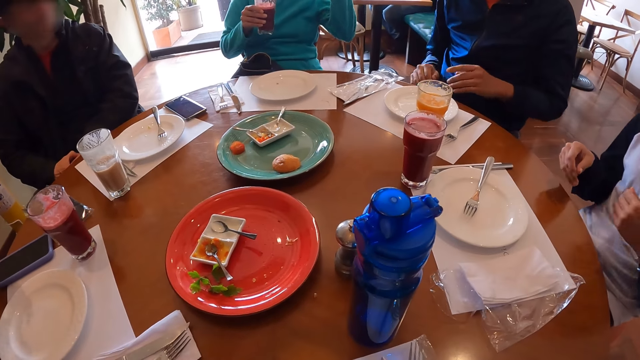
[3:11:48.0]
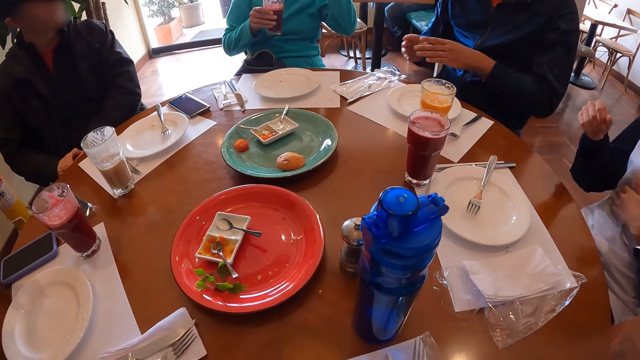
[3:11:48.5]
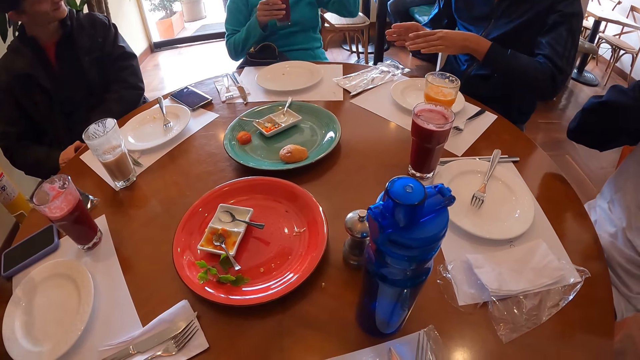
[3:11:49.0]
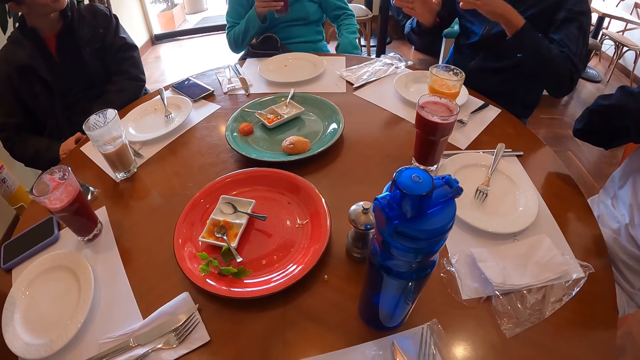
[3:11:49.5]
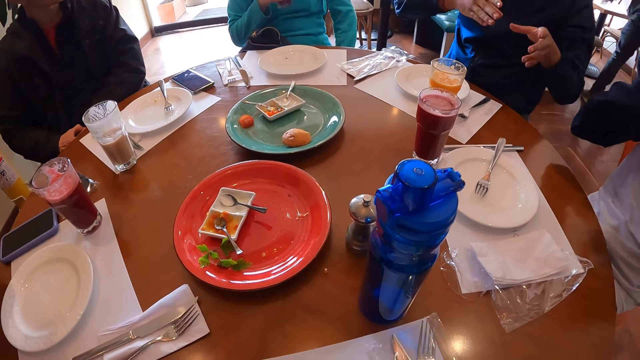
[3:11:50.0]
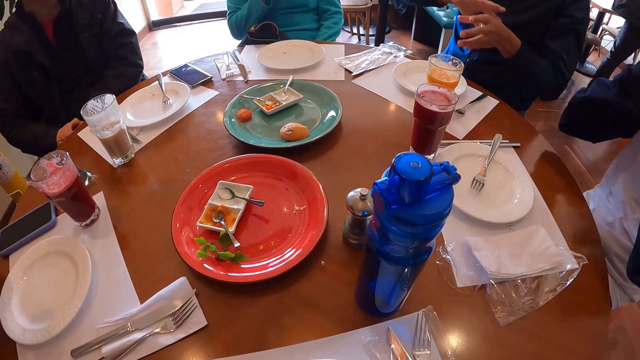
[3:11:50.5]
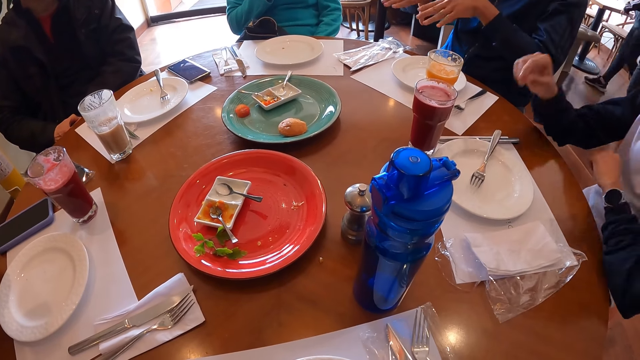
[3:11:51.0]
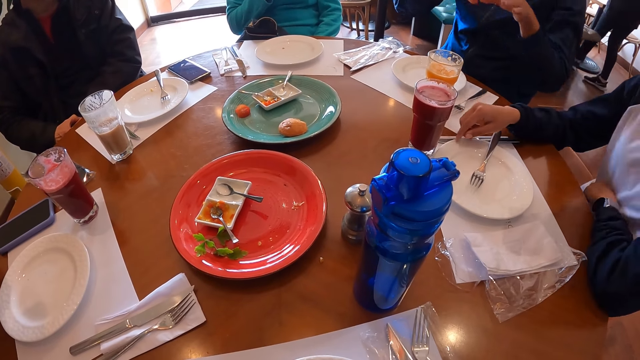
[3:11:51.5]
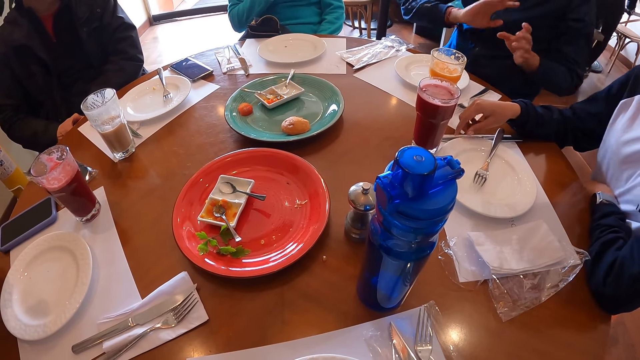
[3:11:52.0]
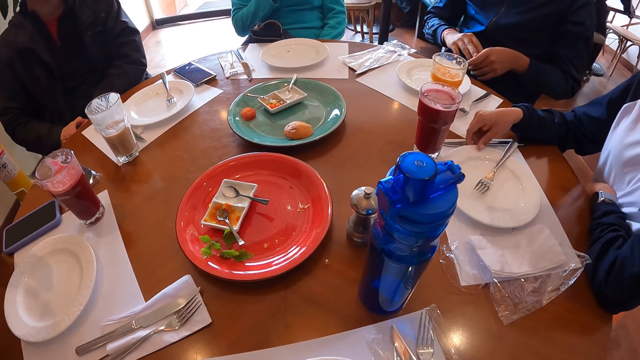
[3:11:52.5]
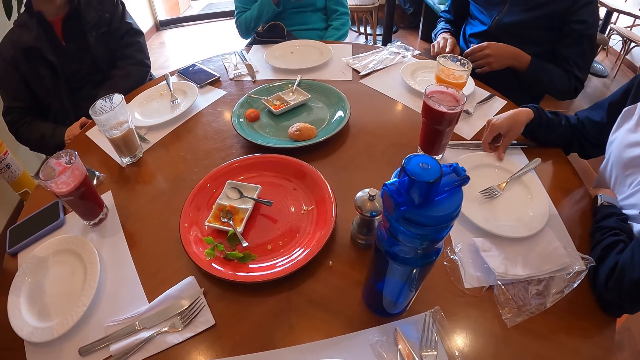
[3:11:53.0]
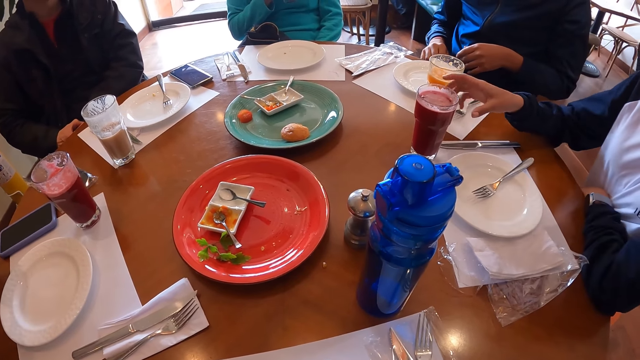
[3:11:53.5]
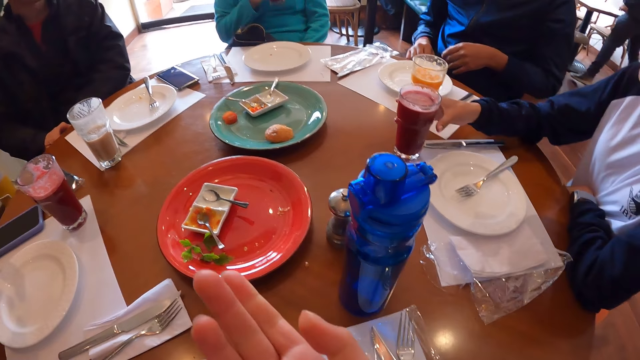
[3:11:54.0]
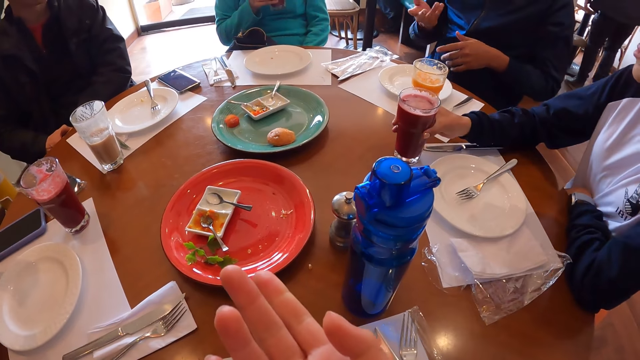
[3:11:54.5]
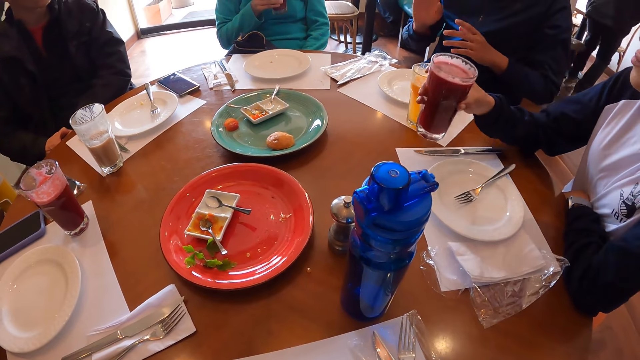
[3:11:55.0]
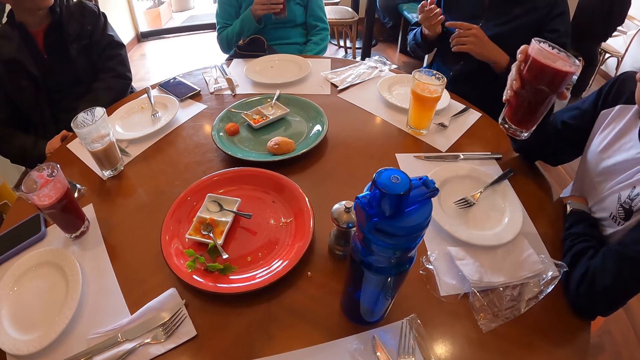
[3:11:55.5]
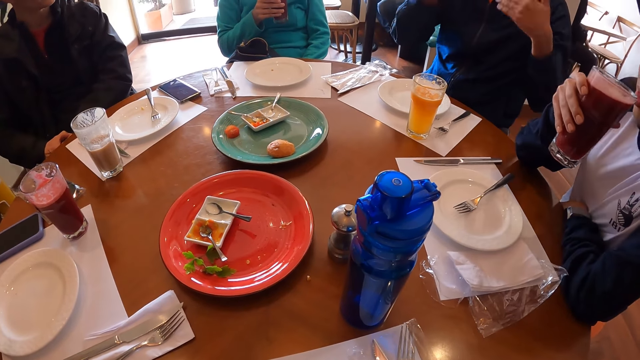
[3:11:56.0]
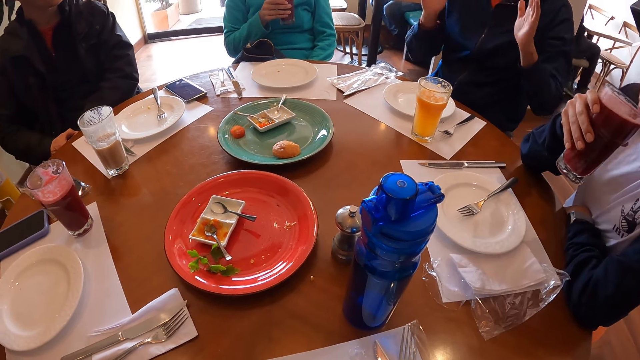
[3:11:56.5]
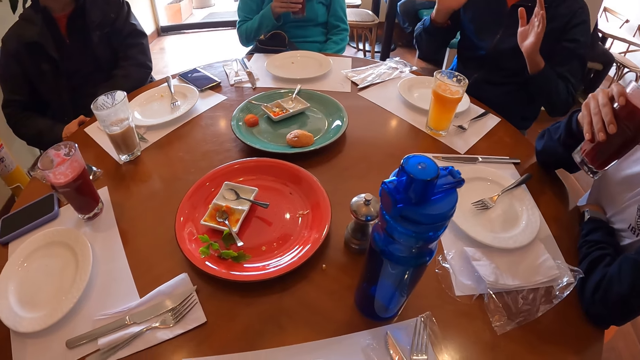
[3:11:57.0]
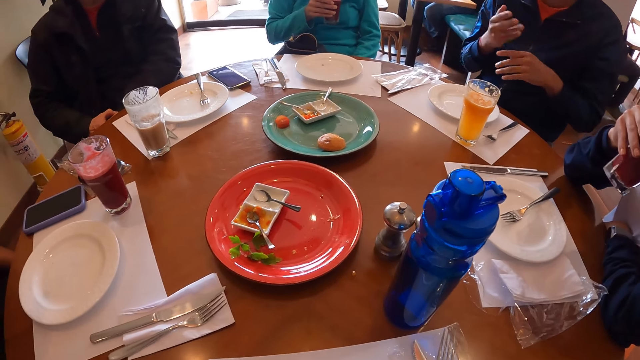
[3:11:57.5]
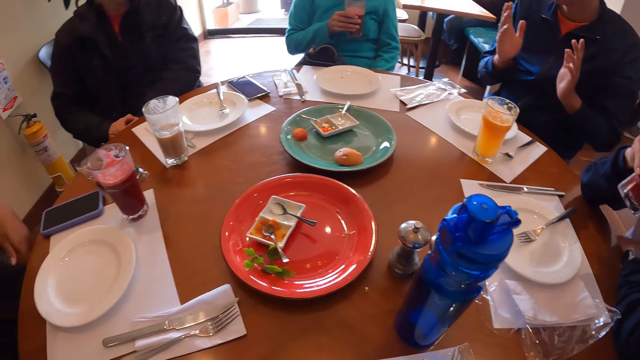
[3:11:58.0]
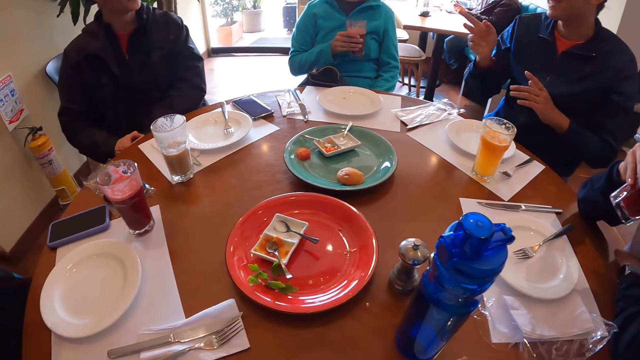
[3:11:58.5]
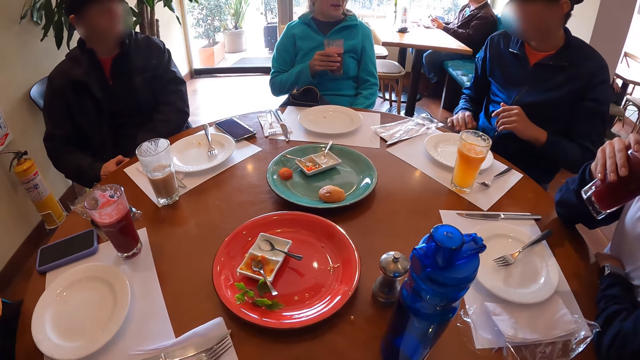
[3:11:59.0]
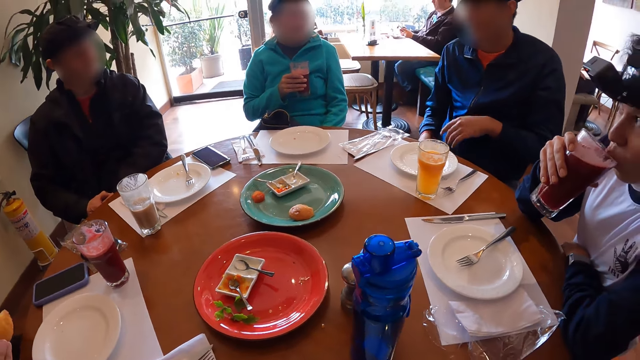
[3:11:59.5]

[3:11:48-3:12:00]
A woman moves a hand. Another woman places her hands on the table, shifts the plate on the table mat on the table with her right hand, and picks up a glass of juice from the table mat on the table with her right hand. The camera wearer uses gestures. A man uses gestures. The camera wearer looks around. The other woman drinks juice from the glass of juice in her right hand.

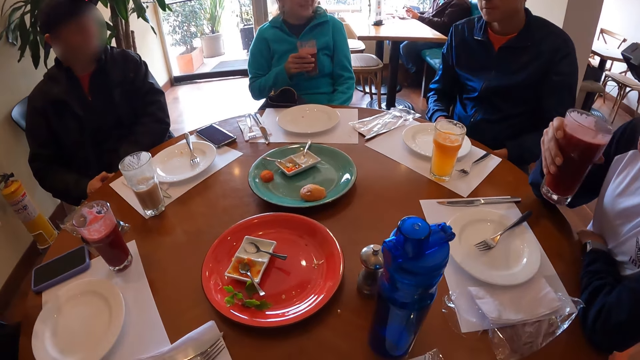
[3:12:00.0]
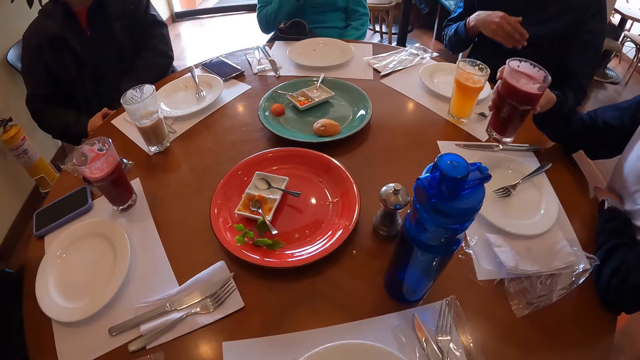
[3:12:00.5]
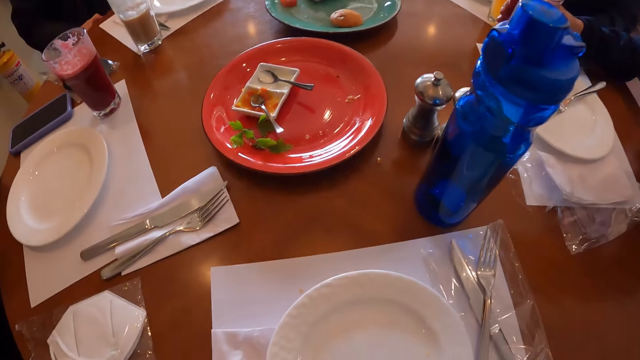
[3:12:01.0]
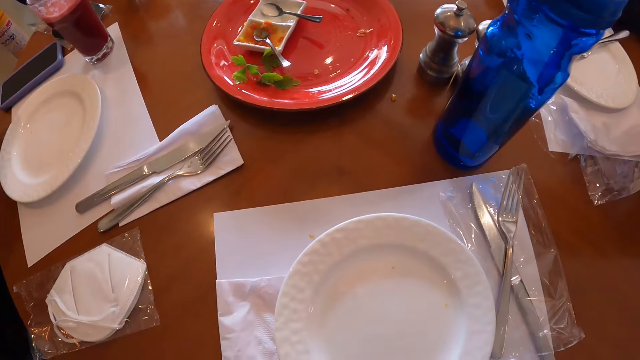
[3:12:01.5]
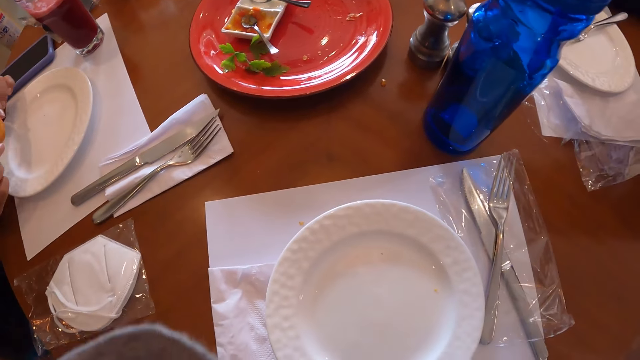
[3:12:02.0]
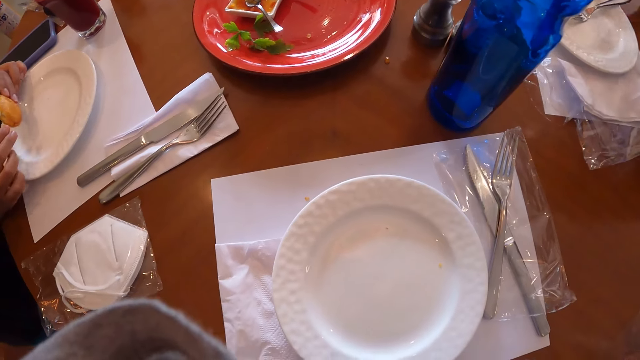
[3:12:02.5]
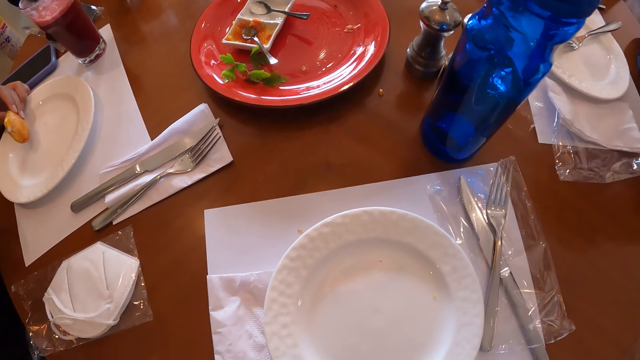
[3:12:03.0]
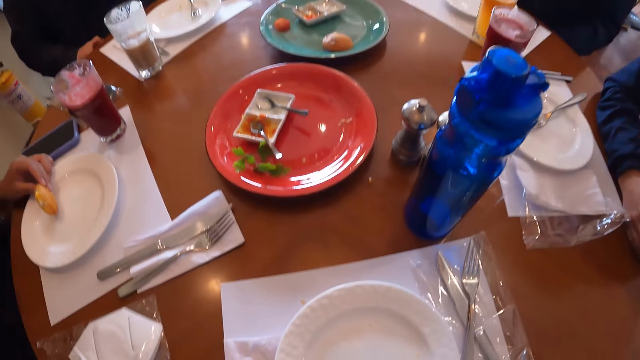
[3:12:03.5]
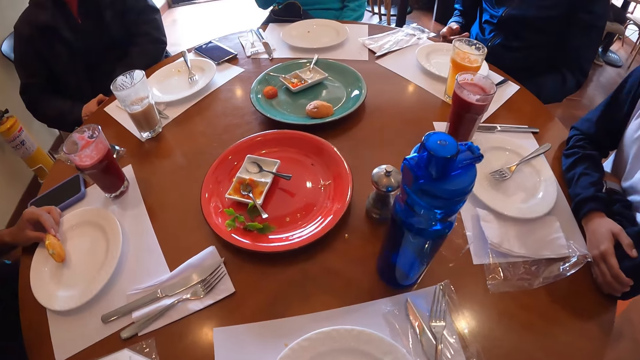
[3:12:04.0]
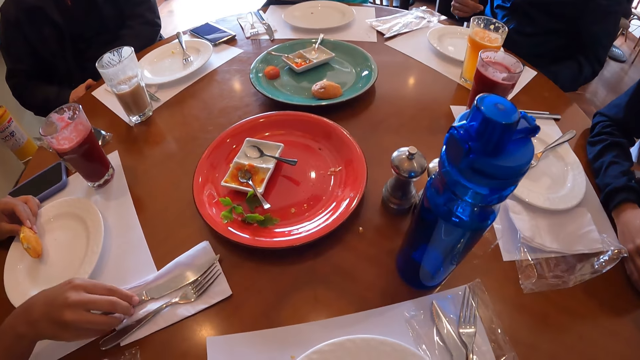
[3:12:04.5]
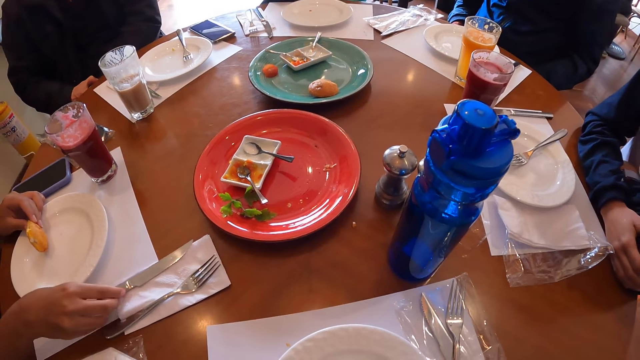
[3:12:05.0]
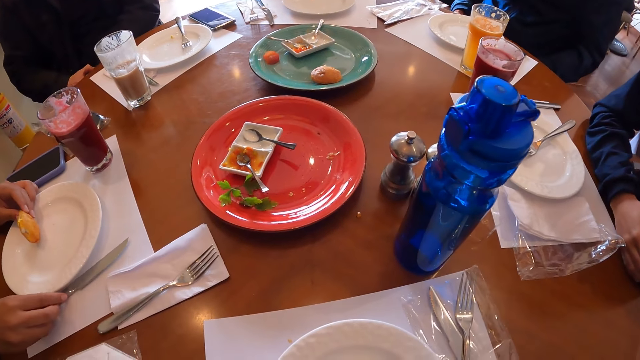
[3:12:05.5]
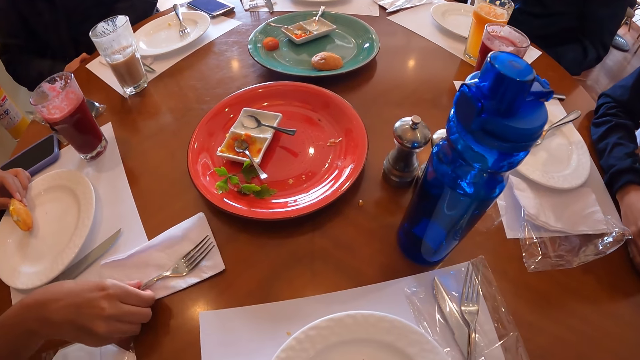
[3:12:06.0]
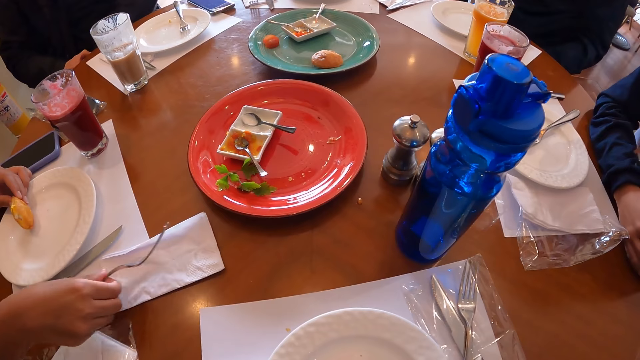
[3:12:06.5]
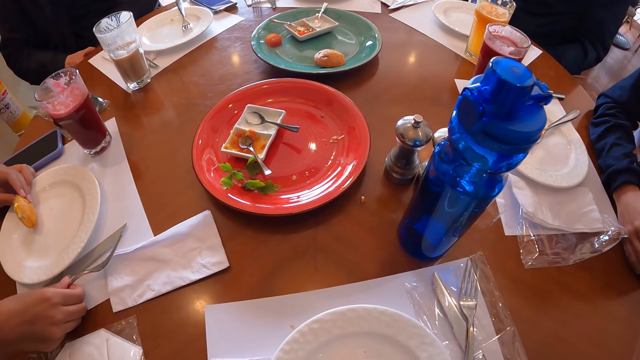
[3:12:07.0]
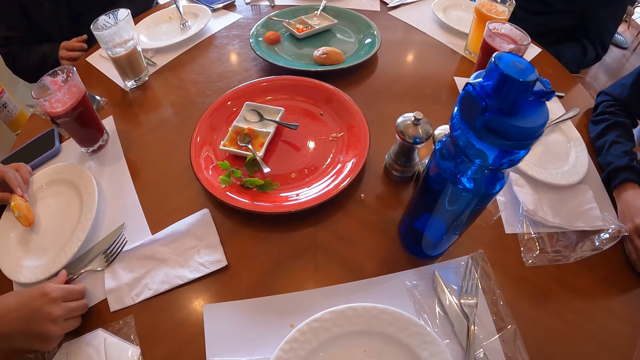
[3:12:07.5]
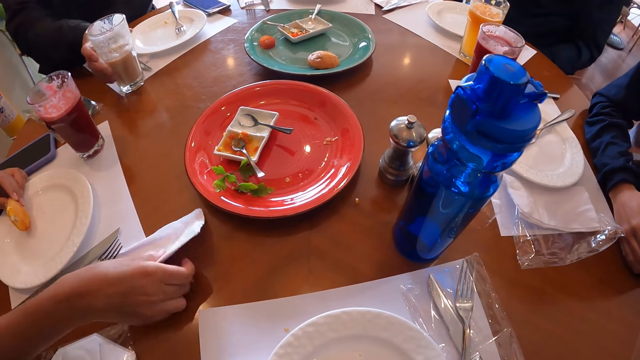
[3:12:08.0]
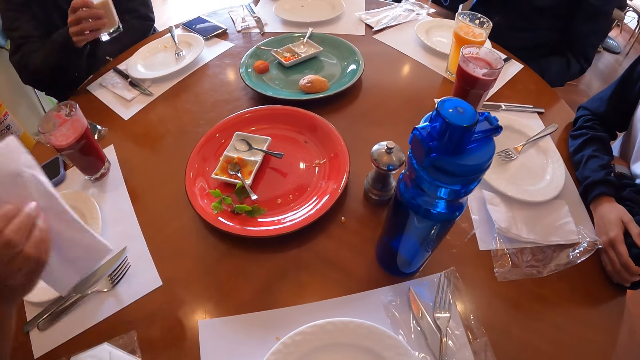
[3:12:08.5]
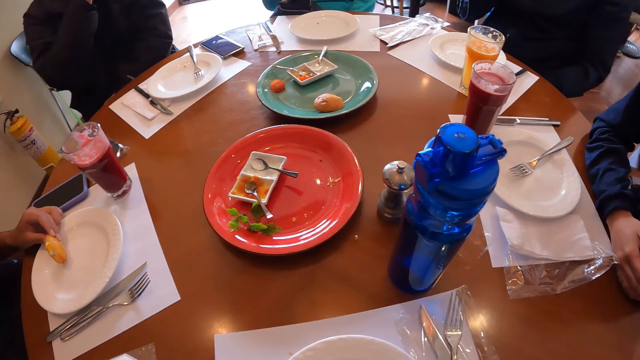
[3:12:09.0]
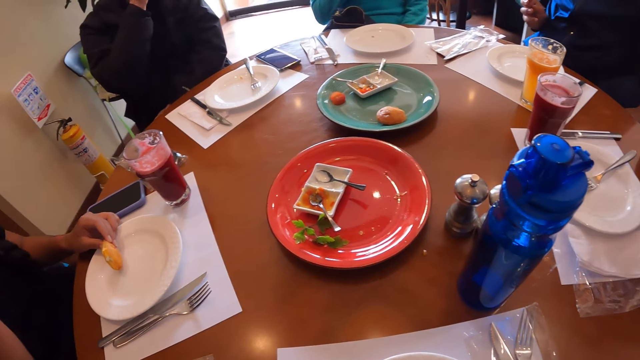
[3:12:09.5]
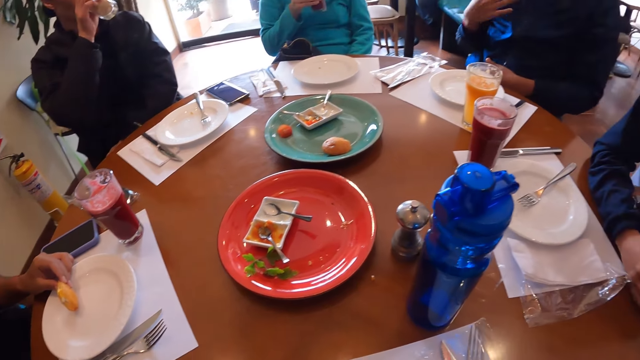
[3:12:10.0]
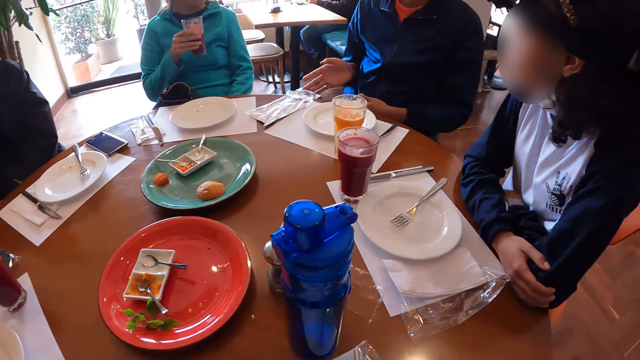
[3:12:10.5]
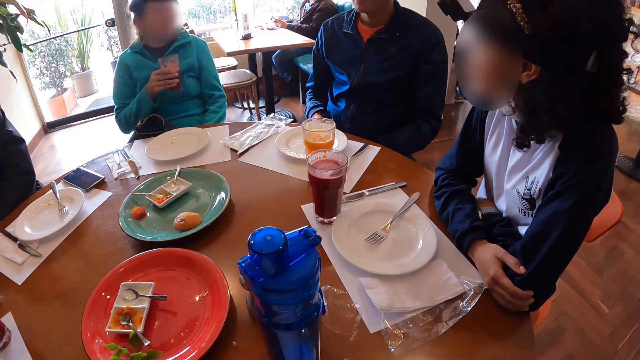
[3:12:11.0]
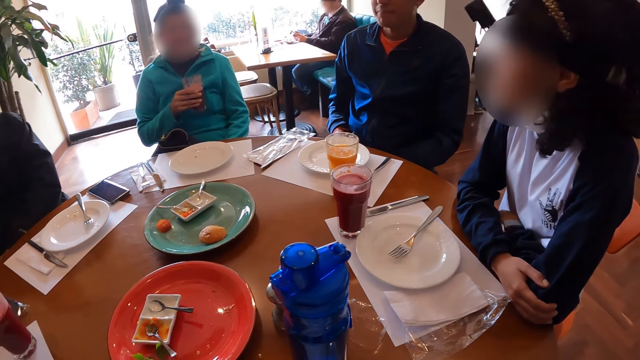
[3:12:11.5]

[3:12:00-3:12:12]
The woman drops the glass of juice on the table mat on the table with her right hand. The camera wearer adjusts the camera on their head. They look around. A man uses gestures. Another woman holds a glass. Another man picks up the glass of juice from the table mat on the table with his right hand. The other woman looks around. The other man drinks juice from the glass of juice in his right hand.
